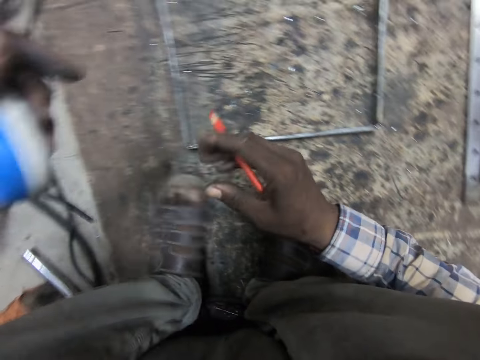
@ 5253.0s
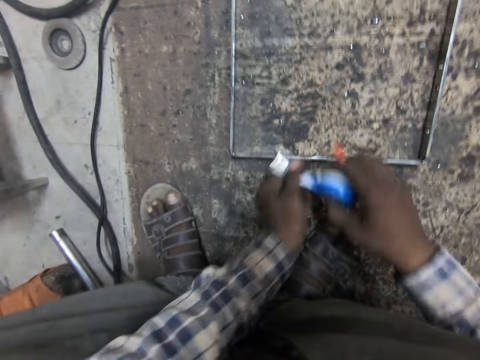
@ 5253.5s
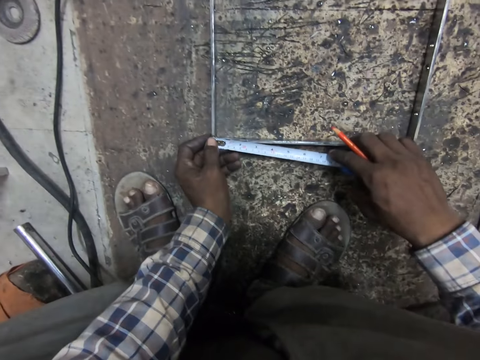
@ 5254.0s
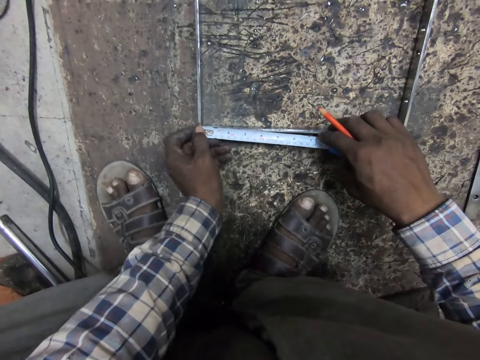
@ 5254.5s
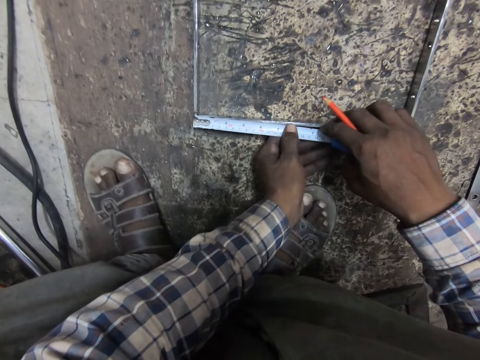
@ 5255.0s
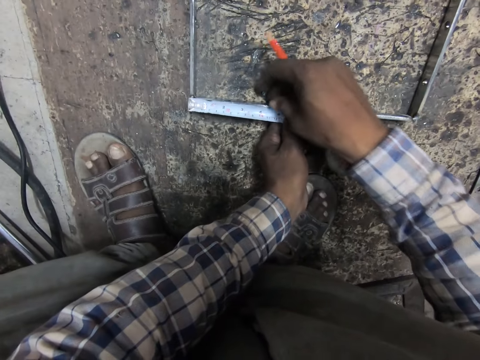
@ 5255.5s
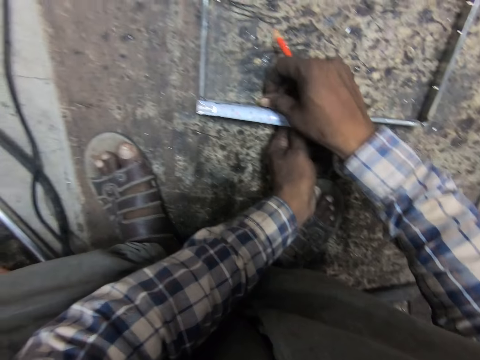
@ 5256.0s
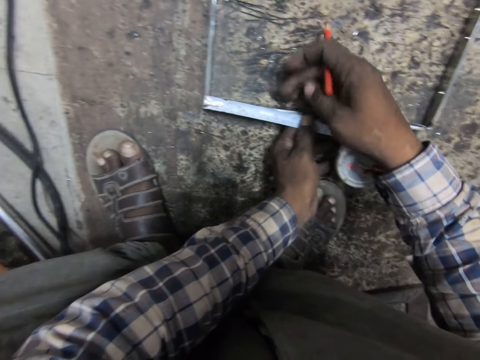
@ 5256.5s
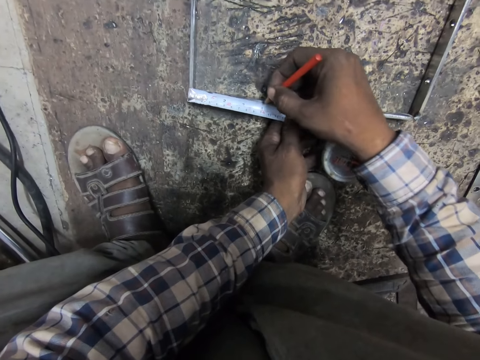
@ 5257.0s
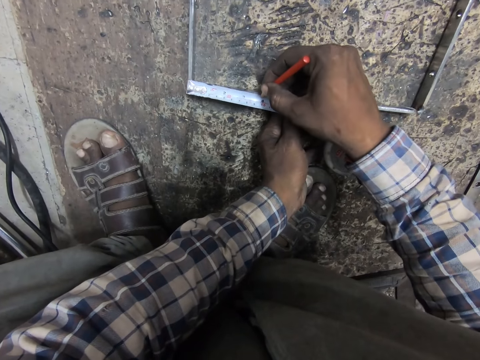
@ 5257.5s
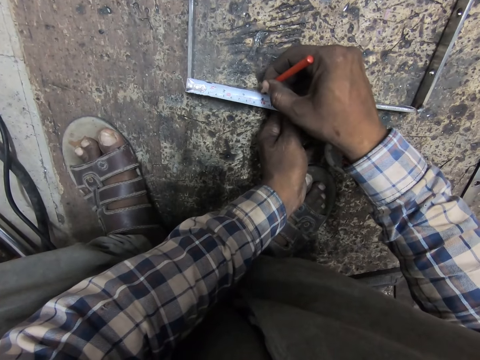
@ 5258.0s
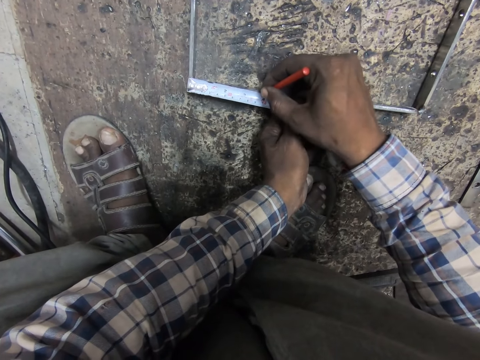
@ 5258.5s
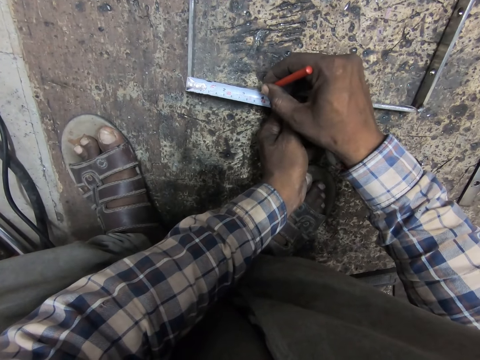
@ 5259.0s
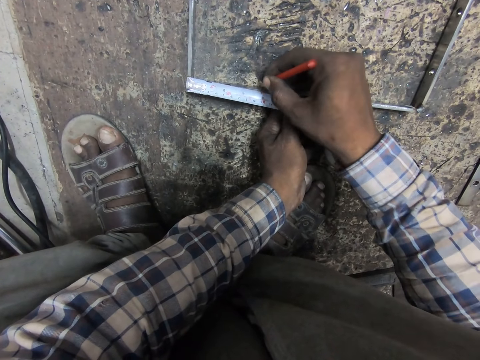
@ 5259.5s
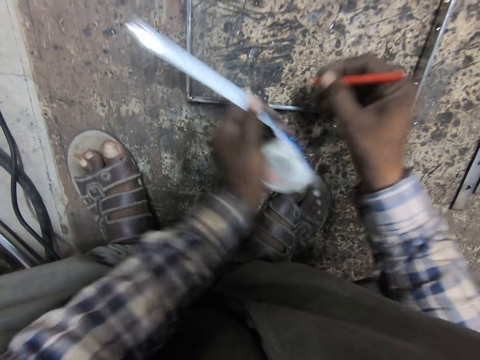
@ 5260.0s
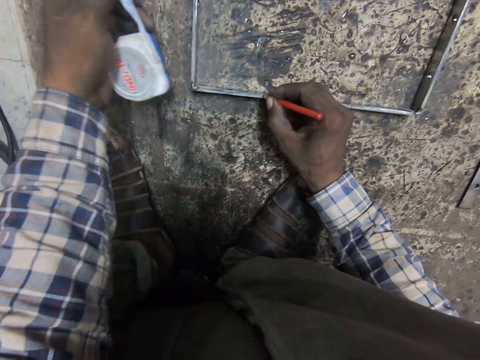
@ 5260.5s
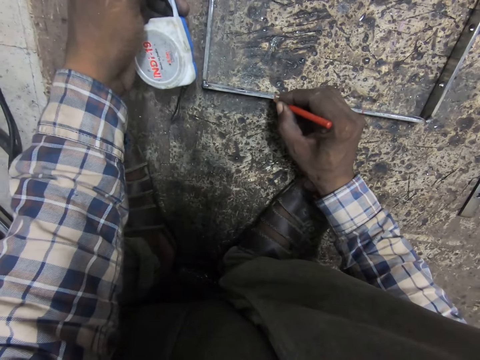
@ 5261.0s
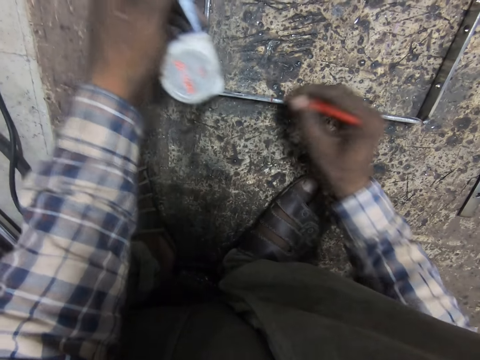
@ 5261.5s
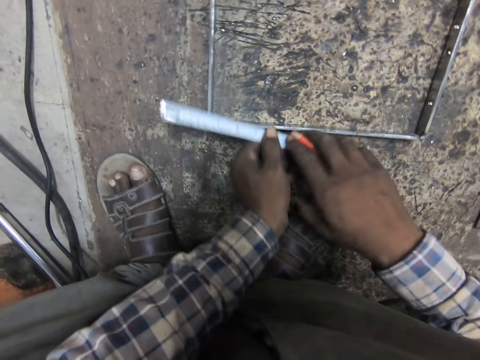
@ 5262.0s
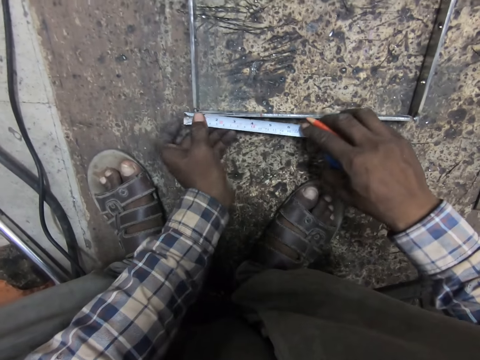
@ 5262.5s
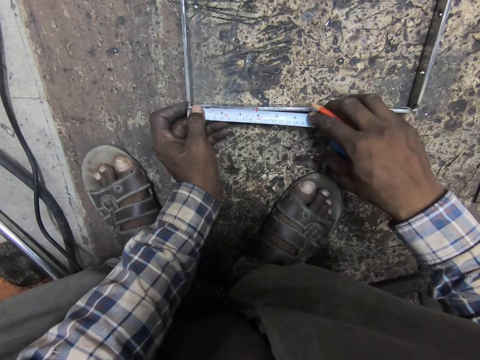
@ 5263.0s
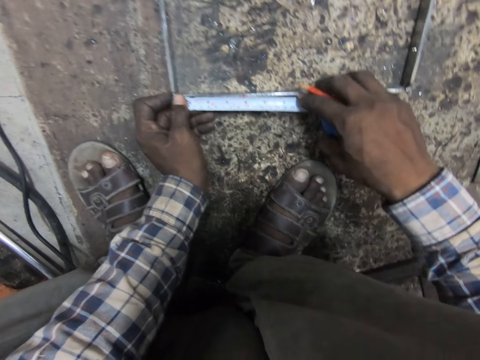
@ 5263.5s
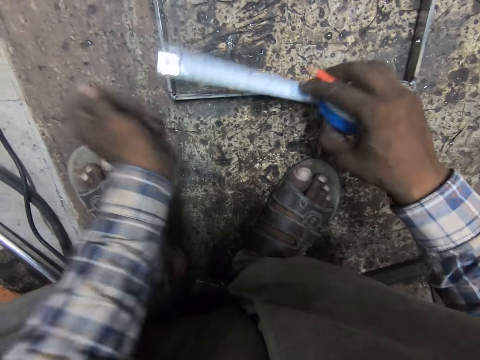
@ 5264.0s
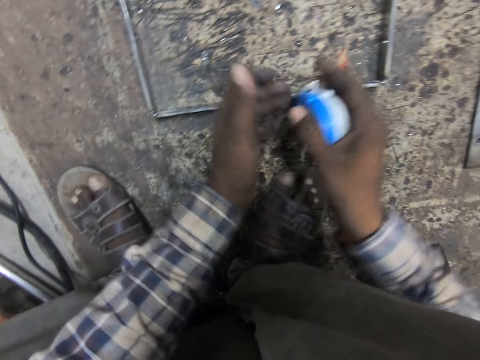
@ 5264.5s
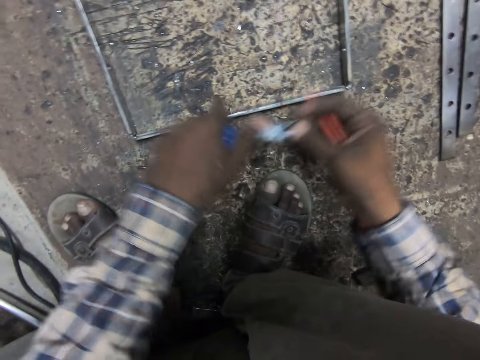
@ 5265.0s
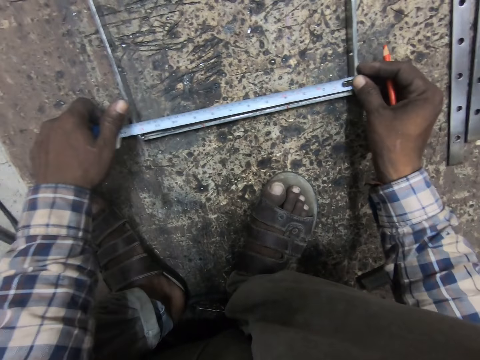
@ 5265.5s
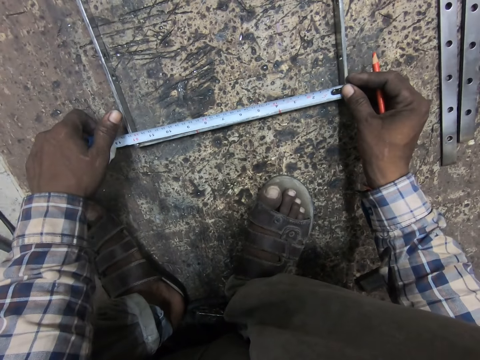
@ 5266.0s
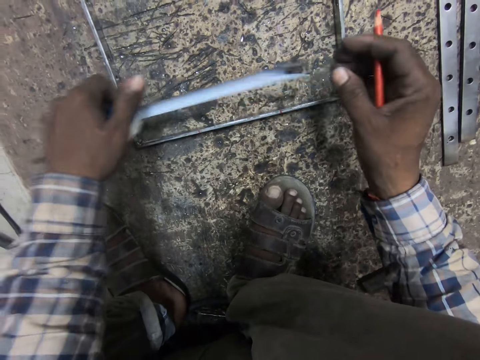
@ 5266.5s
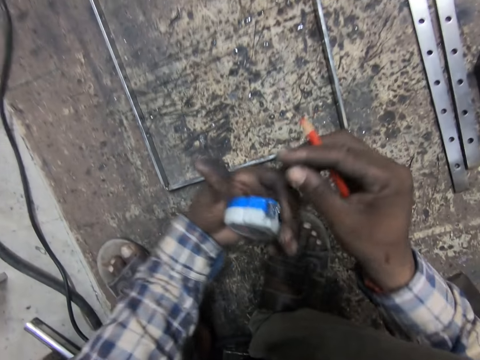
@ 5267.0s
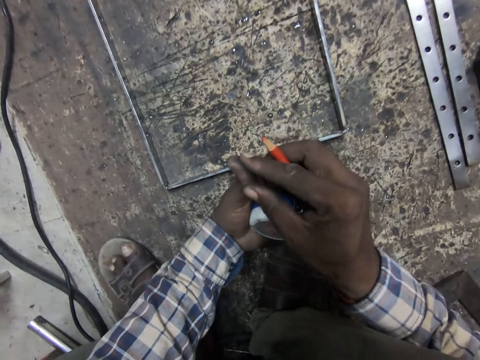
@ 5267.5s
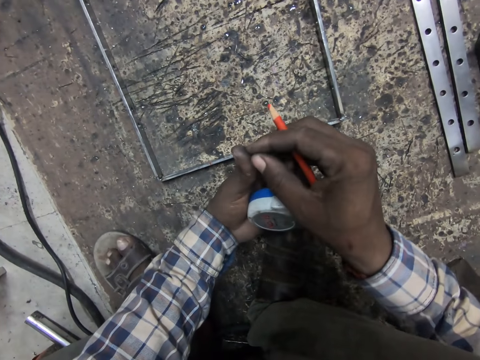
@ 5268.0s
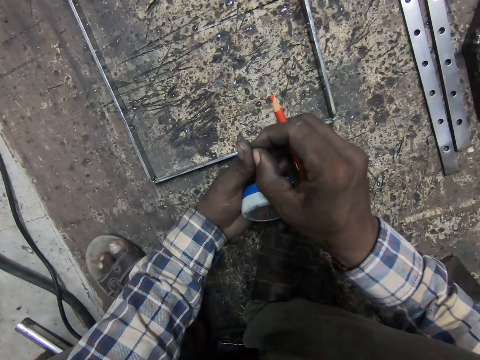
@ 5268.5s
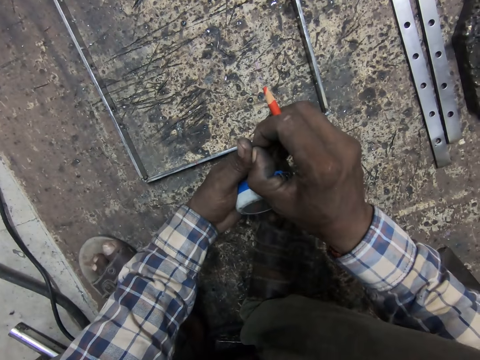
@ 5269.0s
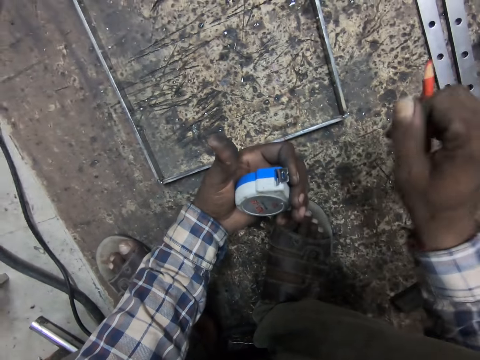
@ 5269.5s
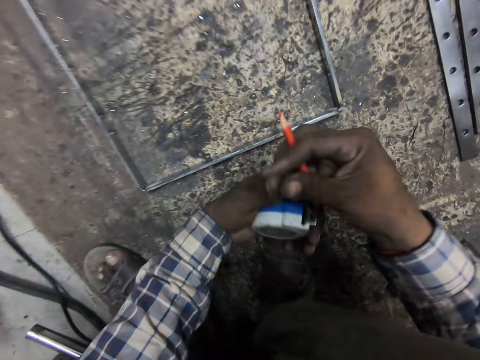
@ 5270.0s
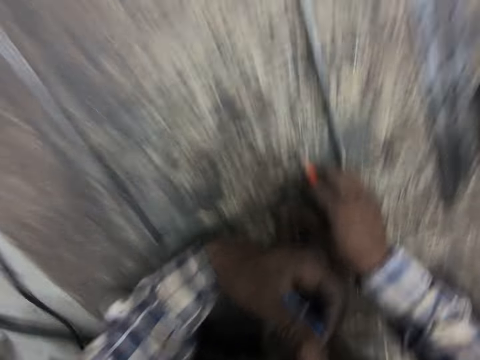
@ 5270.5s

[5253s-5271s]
The camera wearer holds the tape measure. He measures the metal structure. He marks the metal structure. He holds the tape measure. He measures the metal structure. He holds the tape measure. He pulls the tape measure. He measures the metal structure. He holds the tape measure. He brings out dirt from his left thumb. He touches the finger.

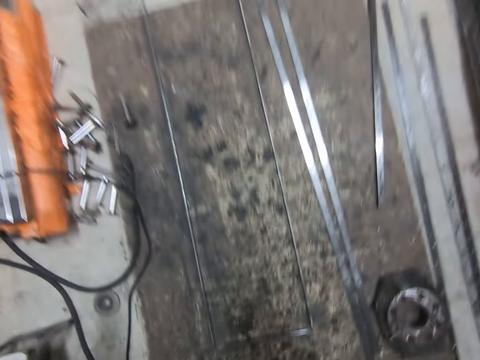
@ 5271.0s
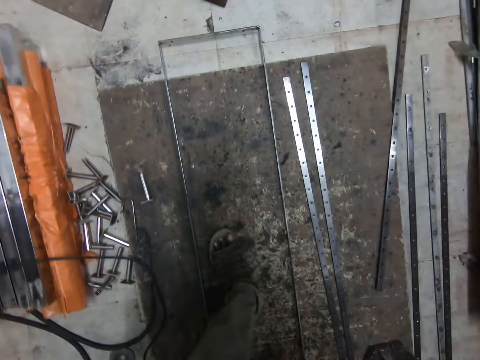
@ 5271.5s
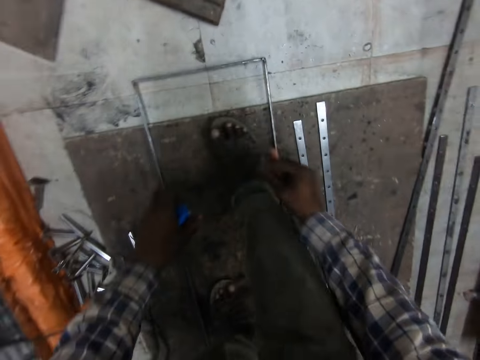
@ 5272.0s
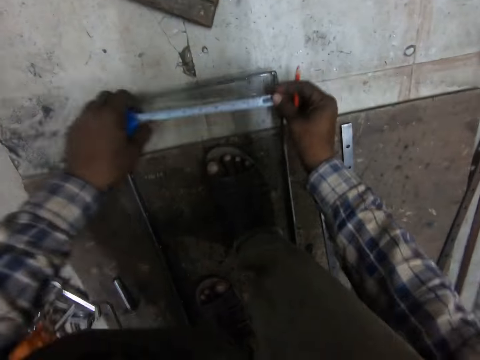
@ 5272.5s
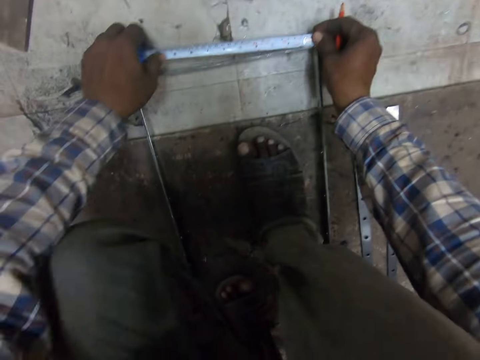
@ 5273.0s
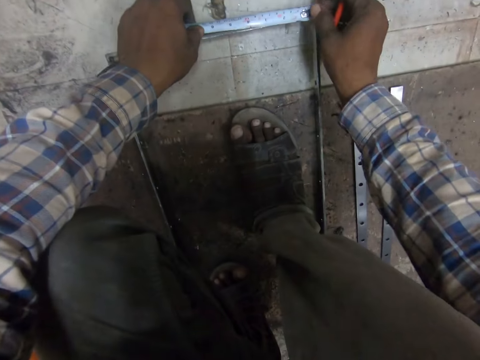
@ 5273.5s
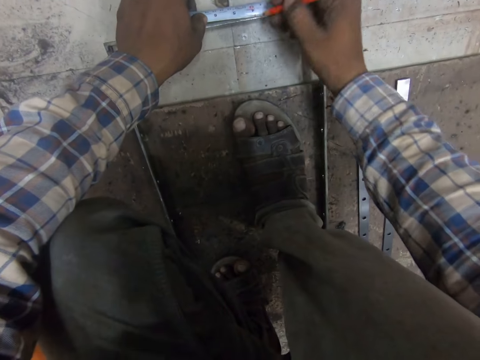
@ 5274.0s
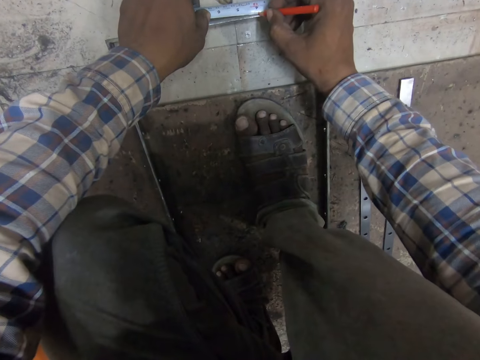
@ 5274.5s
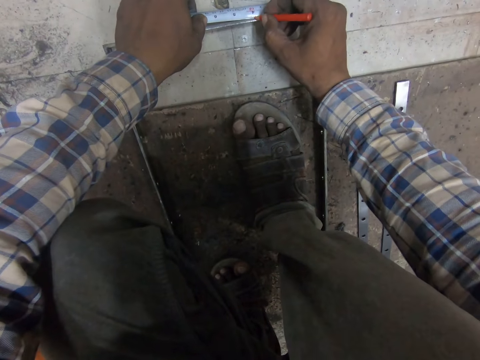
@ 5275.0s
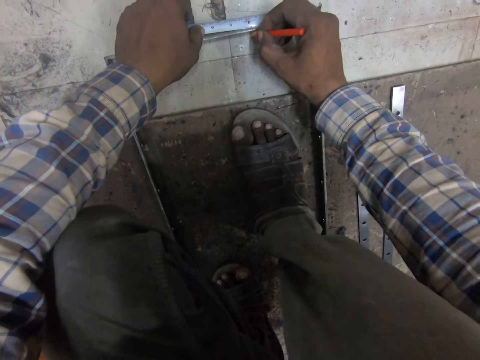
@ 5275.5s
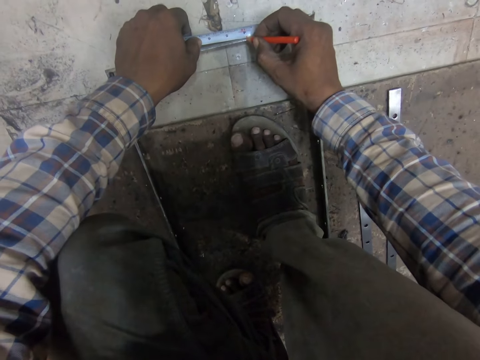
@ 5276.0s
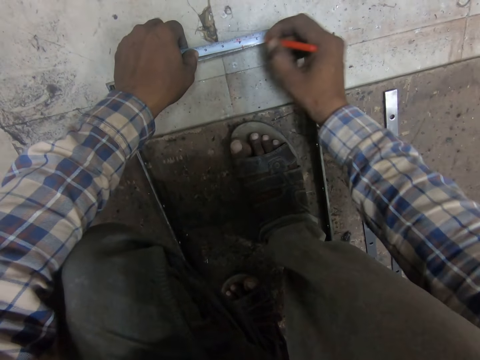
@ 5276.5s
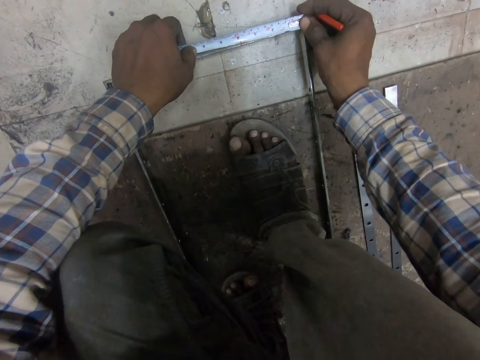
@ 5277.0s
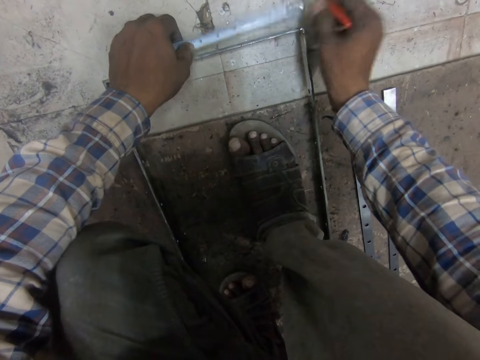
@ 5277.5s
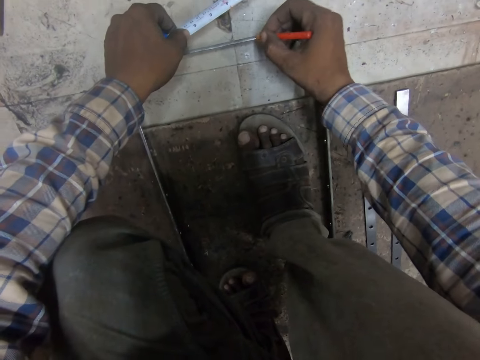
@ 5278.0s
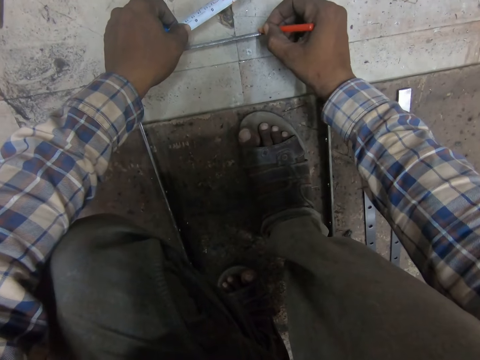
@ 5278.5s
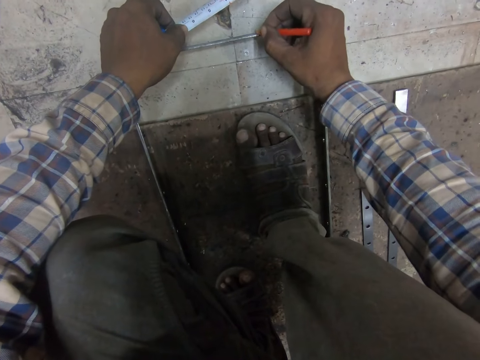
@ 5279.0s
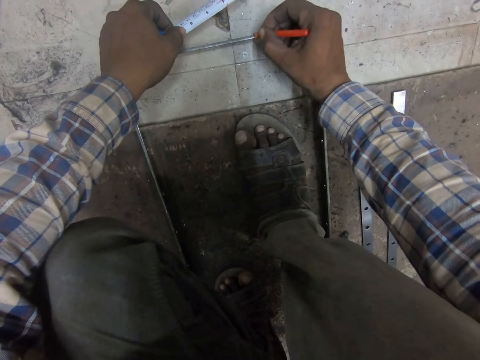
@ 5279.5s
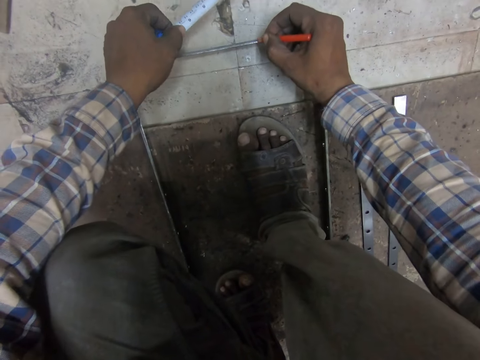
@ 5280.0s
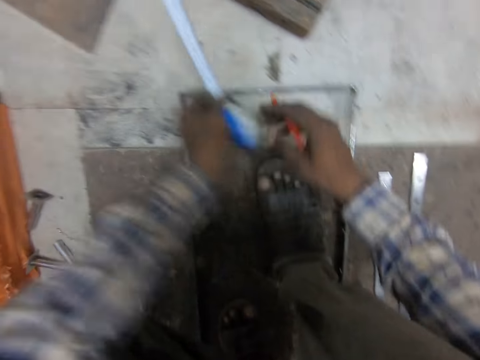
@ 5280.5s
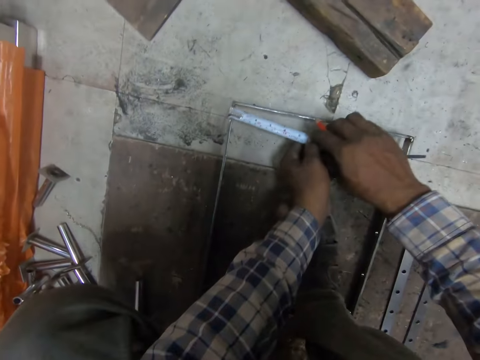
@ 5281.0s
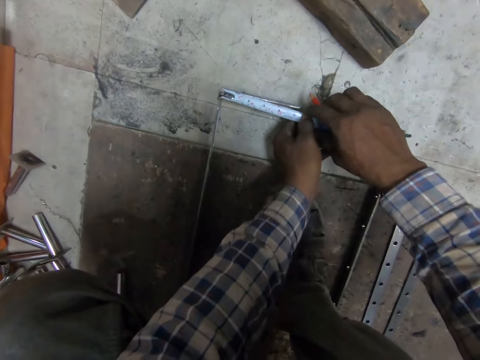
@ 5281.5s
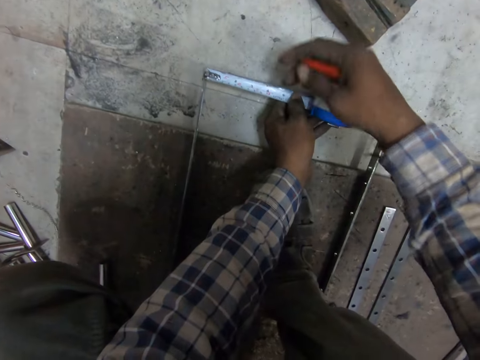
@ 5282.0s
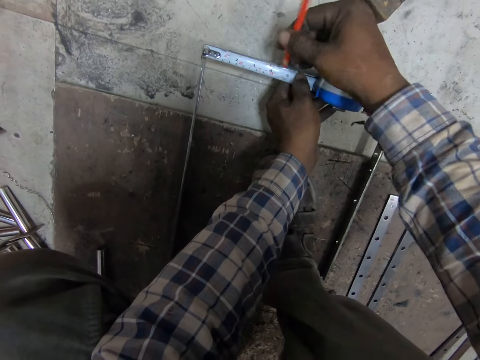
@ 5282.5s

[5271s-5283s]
The camera wearer moves to the other side of the welded metal or metal structure. They measure the welded metal with the measuring tape. They mark the welded metal with the welder's pencil. They measure the metal structure. They mark the metal structure. They measure the metal structure.
